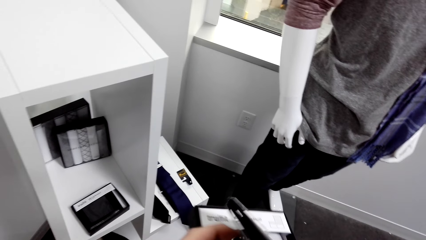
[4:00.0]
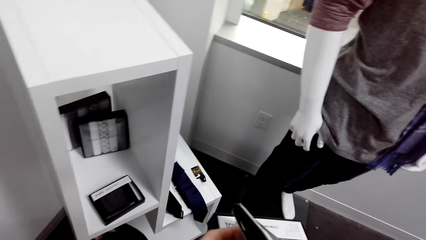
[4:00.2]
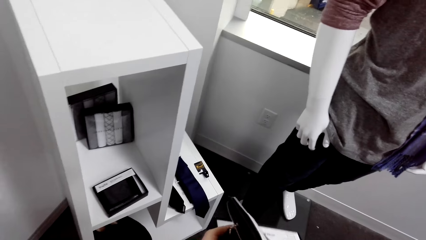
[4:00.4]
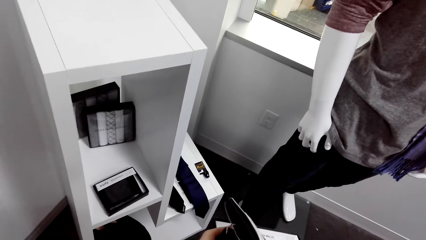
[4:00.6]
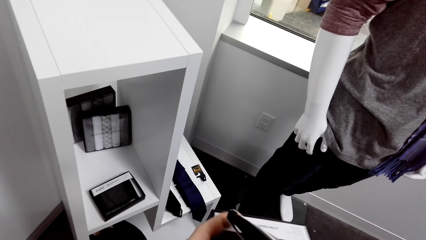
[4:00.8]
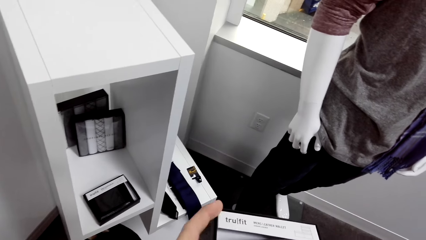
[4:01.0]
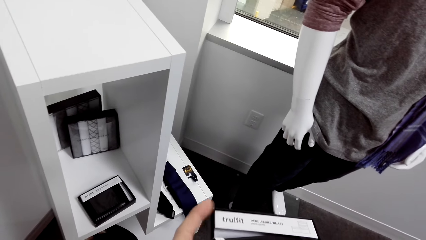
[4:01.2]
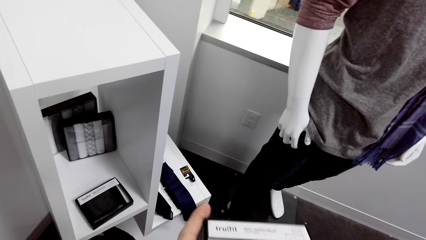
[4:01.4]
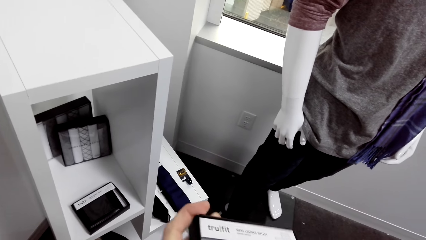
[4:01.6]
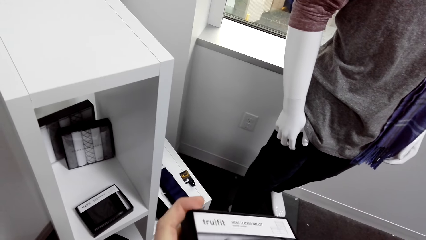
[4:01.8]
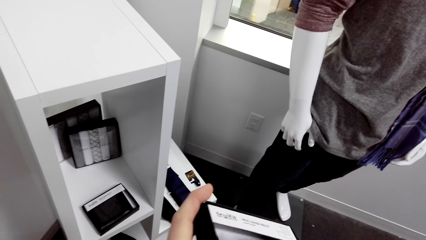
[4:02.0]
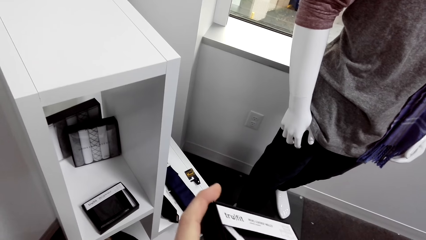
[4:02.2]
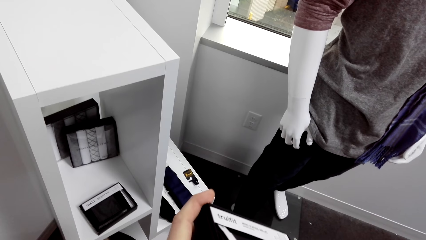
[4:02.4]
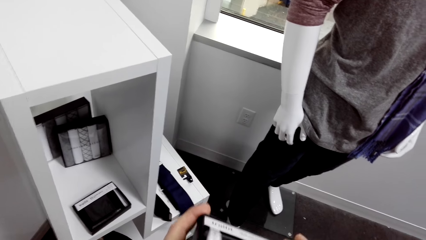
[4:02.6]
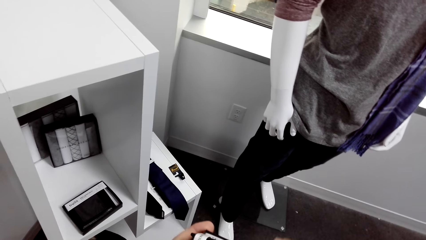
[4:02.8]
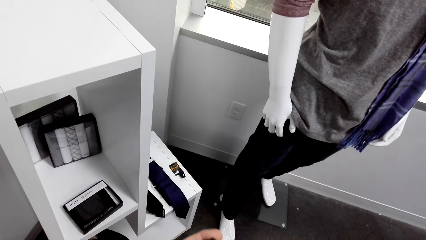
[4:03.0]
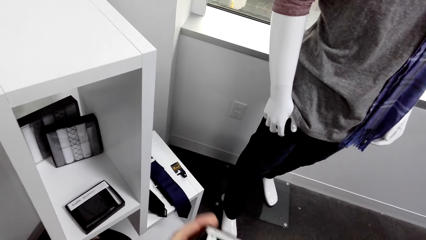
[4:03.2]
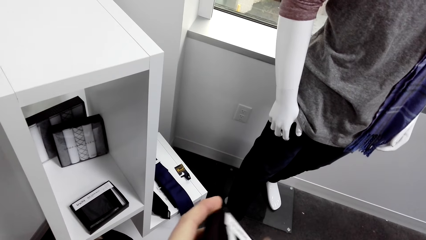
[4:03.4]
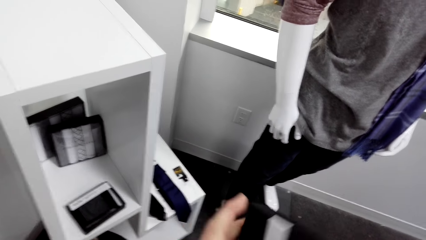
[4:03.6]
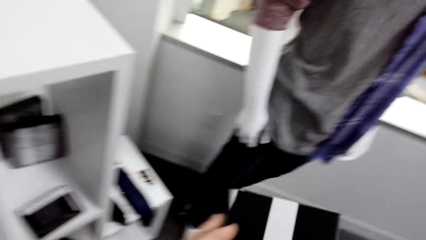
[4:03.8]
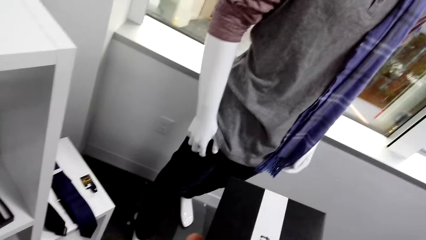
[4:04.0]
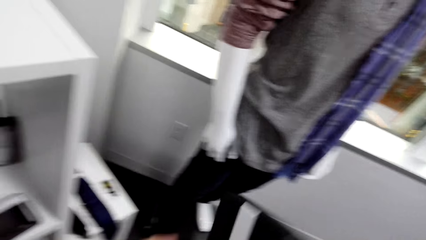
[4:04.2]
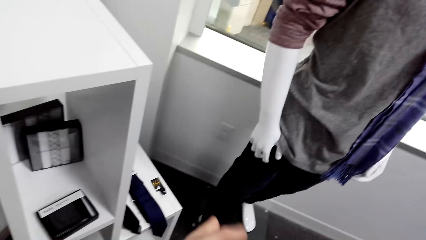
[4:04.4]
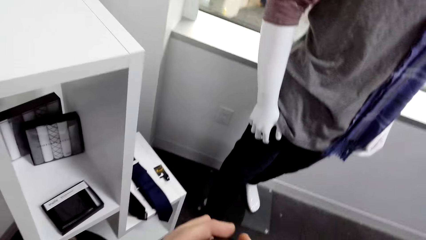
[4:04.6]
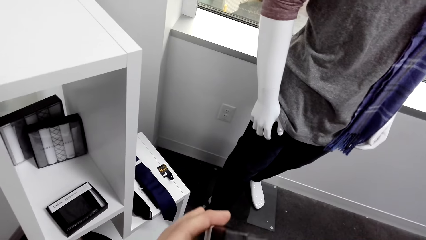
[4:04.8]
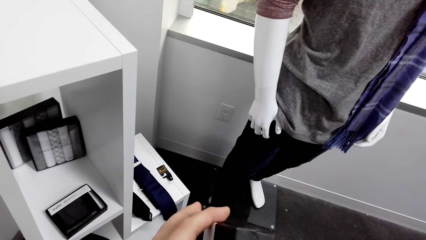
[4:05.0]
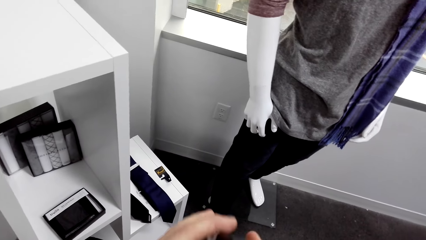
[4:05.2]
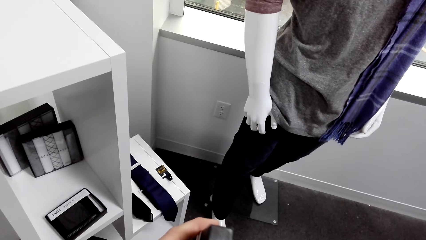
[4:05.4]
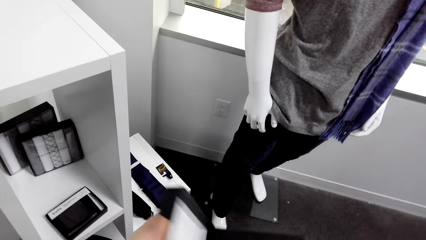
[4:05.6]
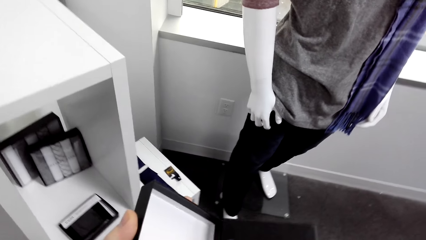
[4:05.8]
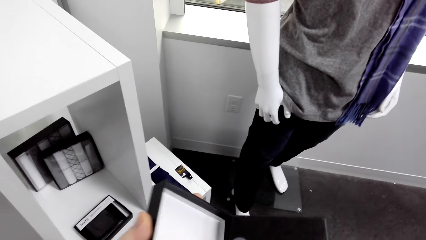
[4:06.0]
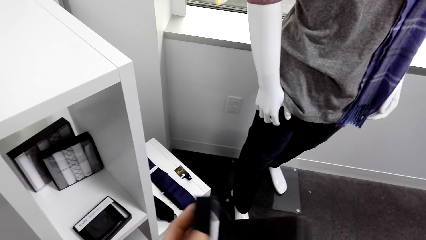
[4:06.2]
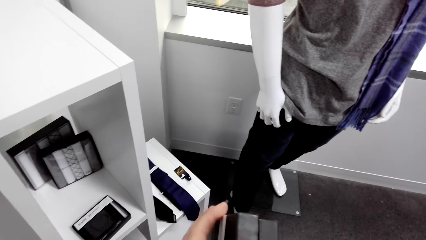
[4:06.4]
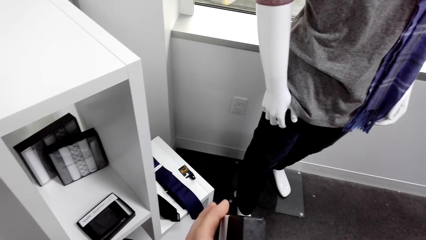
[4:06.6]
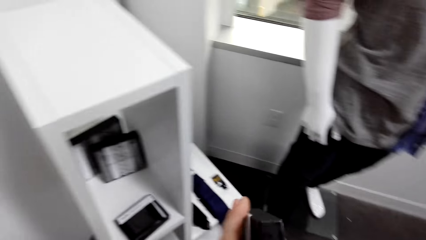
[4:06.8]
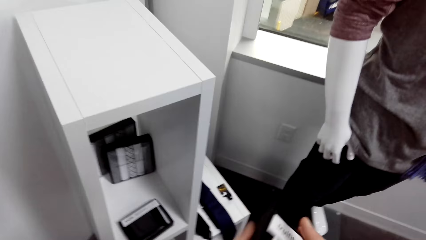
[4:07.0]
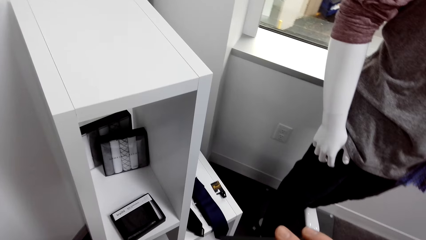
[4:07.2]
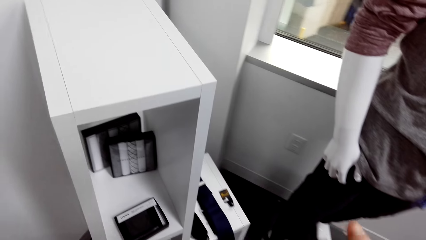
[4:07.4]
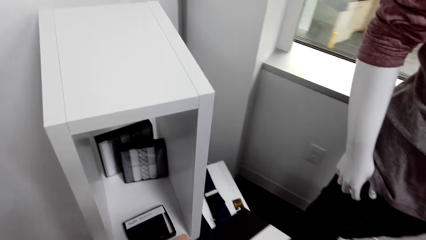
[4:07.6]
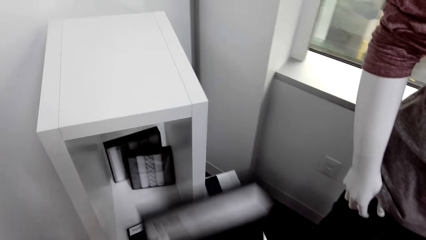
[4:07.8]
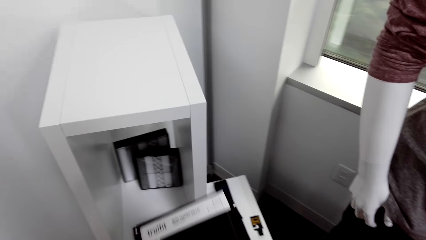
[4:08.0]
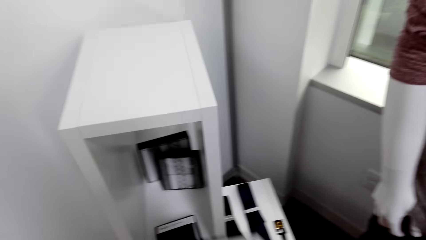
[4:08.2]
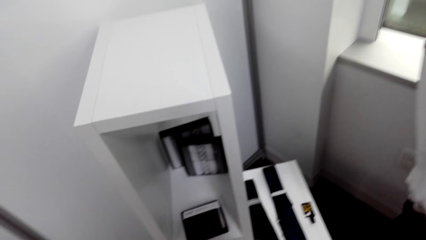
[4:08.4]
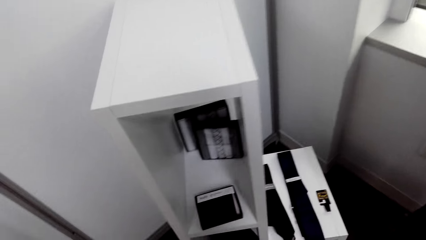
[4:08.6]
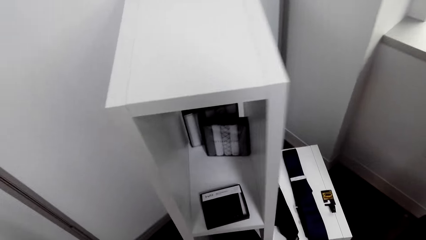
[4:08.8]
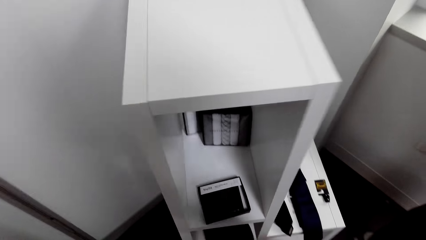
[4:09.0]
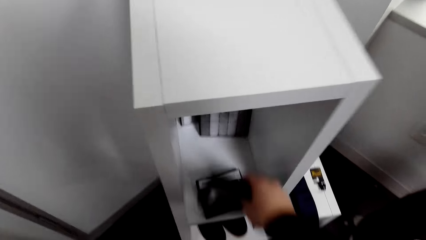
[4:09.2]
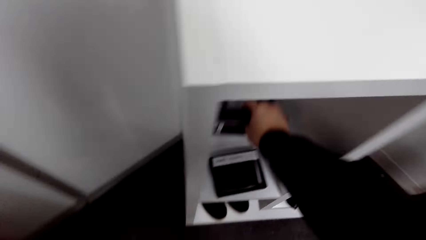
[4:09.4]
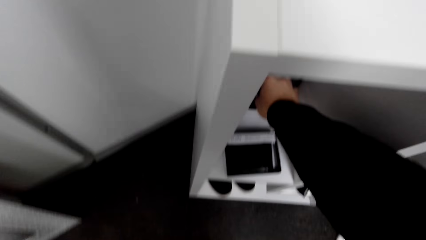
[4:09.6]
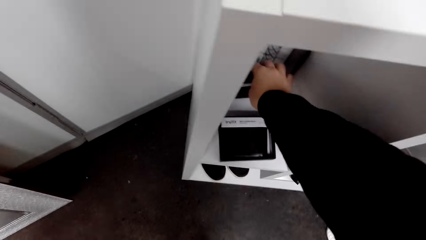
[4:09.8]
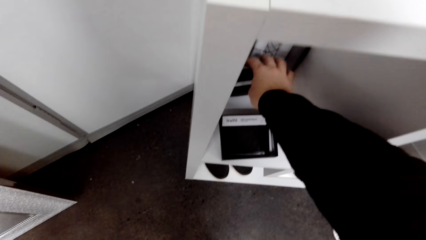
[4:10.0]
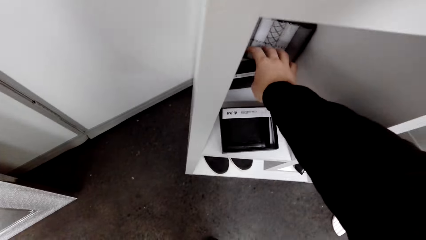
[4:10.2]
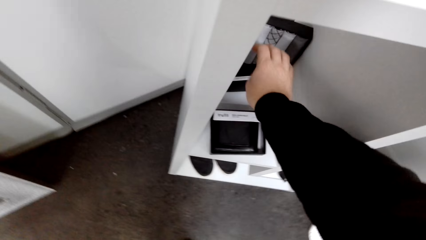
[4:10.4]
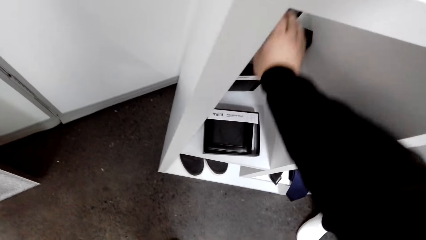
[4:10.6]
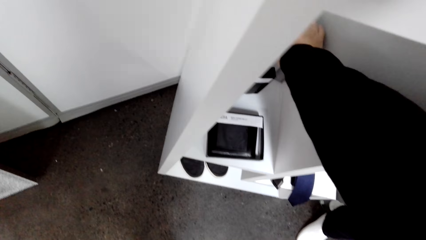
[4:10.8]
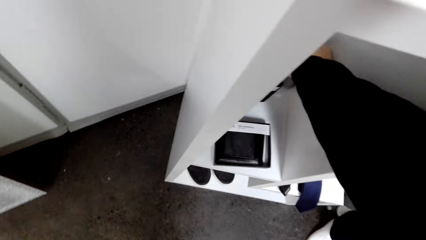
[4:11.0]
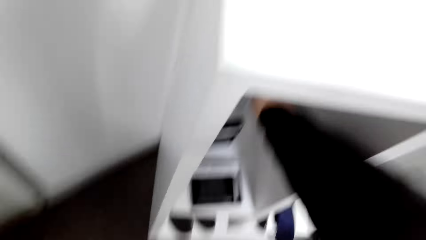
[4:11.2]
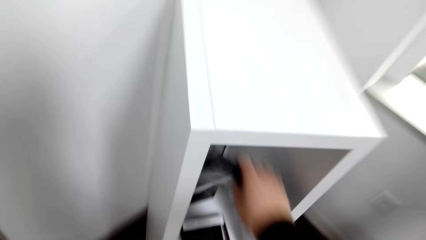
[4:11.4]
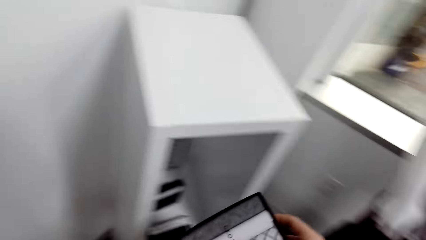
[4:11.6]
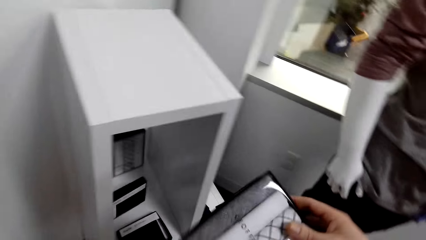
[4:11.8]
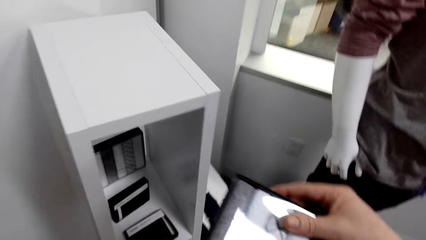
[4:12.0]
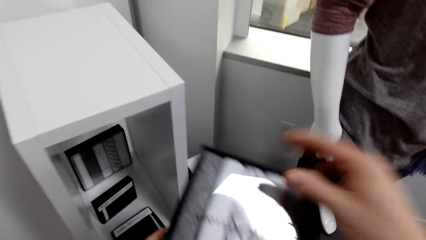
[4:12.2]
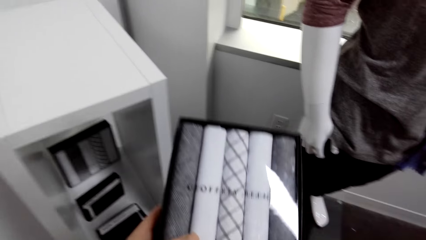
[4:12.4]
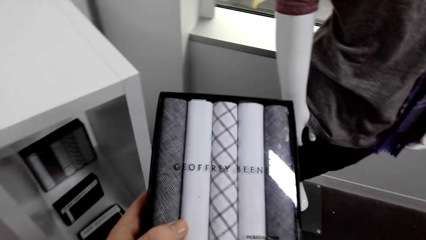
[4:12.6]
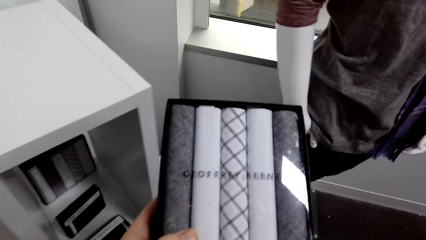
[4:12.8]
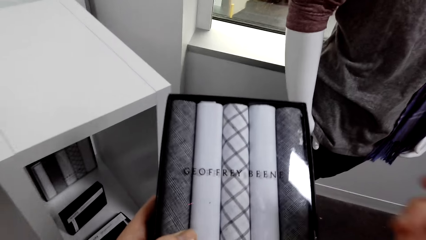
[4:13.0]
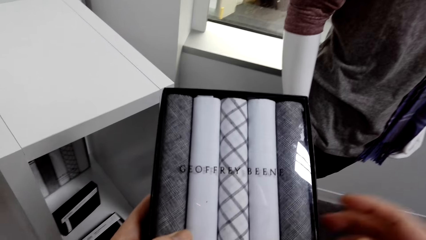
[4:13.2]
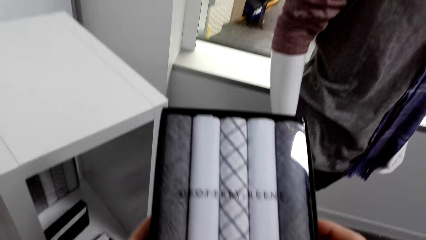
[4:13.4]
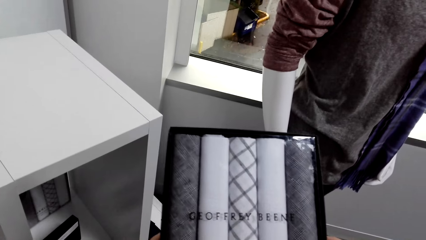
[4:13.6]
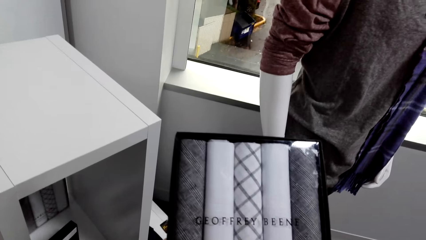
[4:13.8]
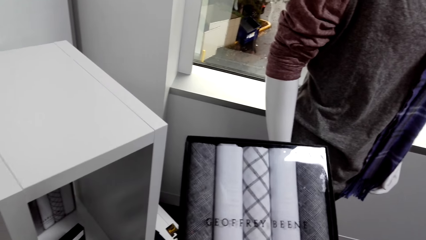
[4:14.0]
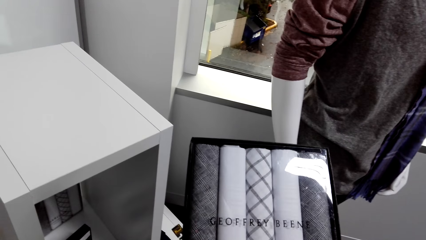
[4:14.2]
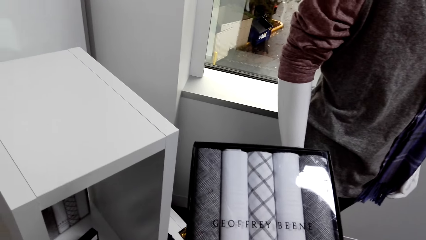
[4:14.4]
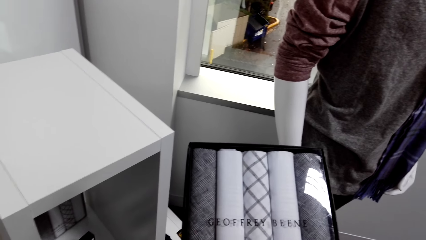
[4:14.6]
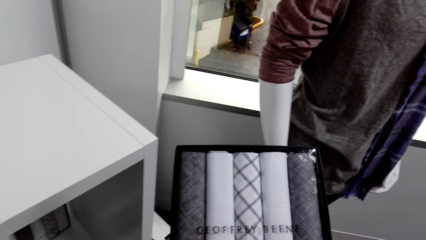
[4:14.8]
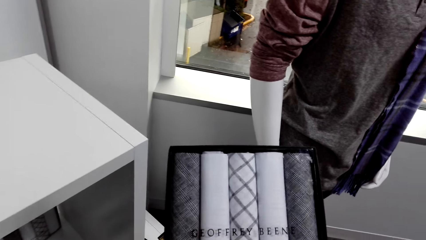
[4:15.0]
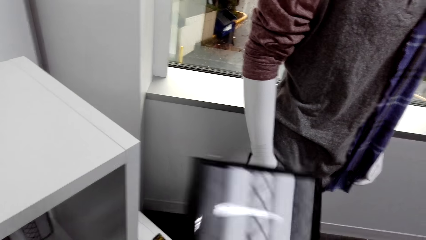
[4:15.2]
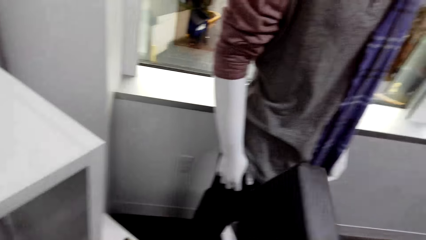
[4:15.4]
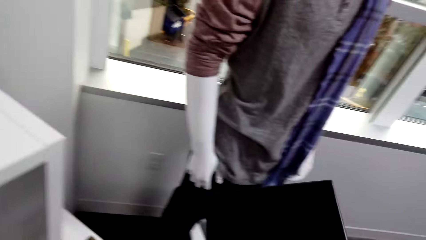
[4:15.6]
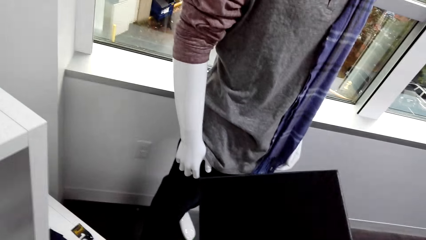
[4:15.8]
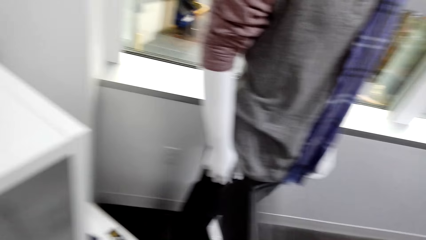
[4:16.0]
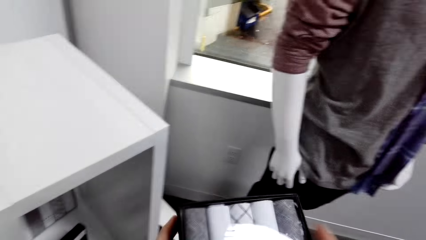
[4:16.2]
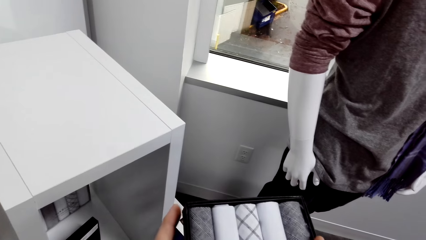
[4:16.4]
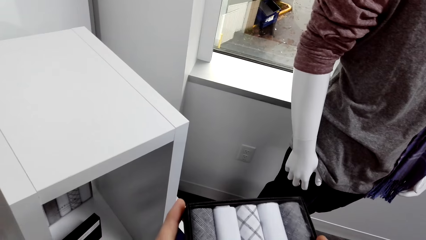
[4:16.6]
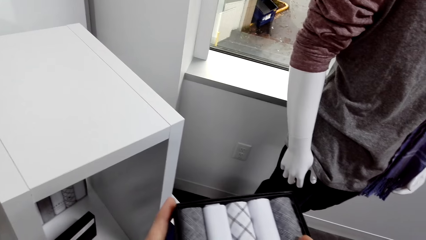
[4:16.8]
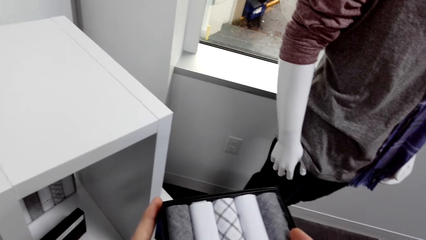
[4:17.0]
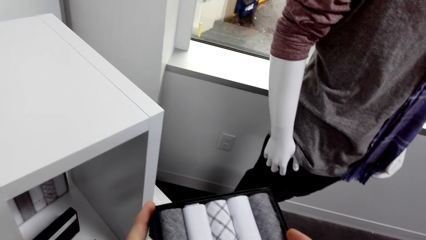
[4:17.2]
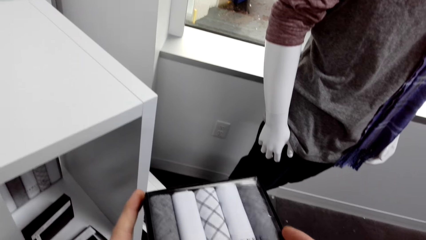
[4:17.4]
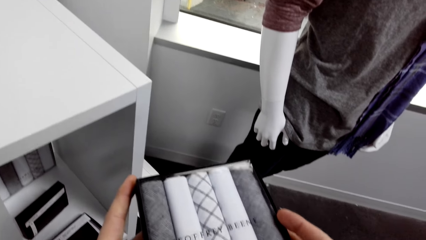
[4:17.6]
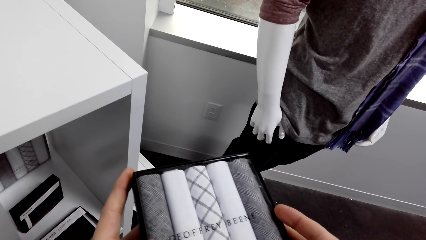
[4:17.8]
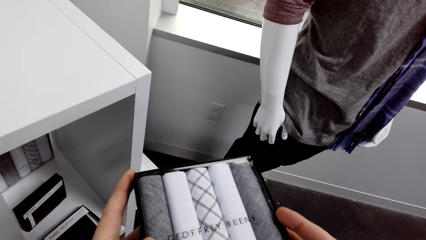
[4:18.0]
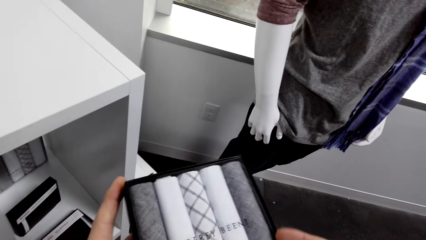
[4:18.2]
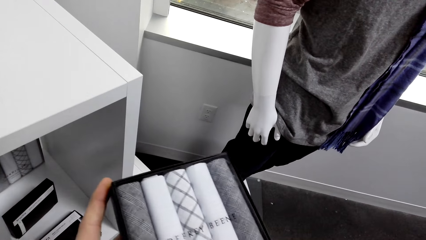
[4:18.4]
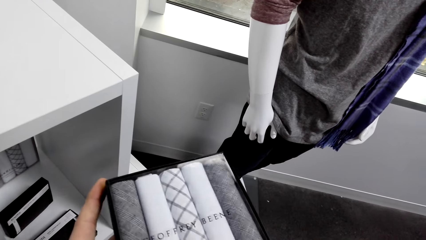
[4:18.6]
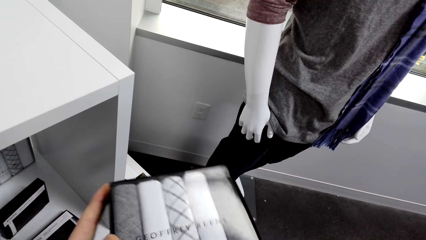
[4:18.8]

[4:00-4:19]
The camera wearer closes the pack or box. They touch something. They open a box. They hold the box. They return the pack to the cabinet. They drop the box. They take a ties pack or box from the cabinet. They stare at the pack round. They raise something. They hold a box of something.
